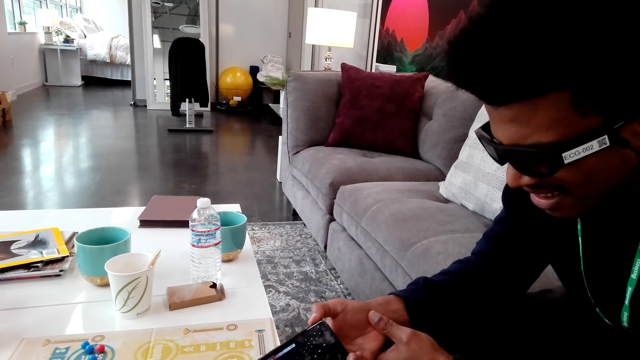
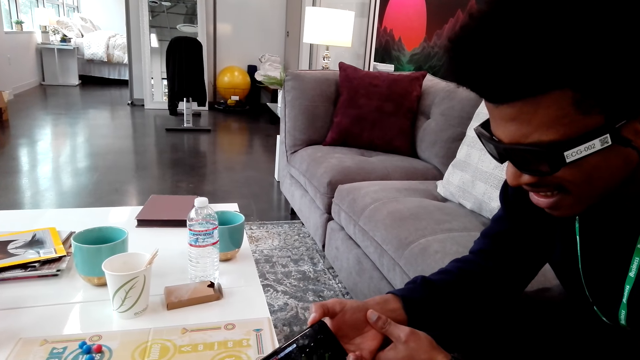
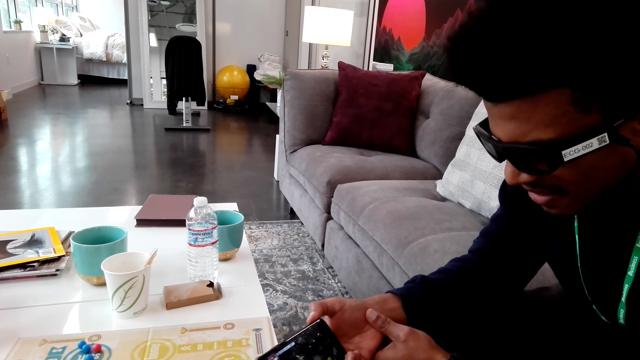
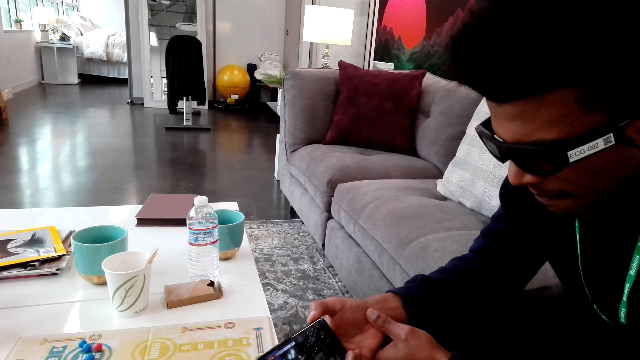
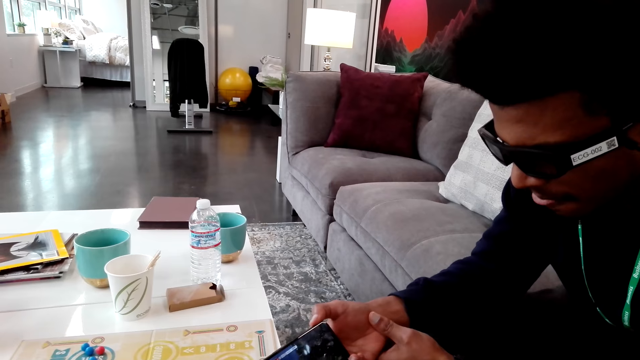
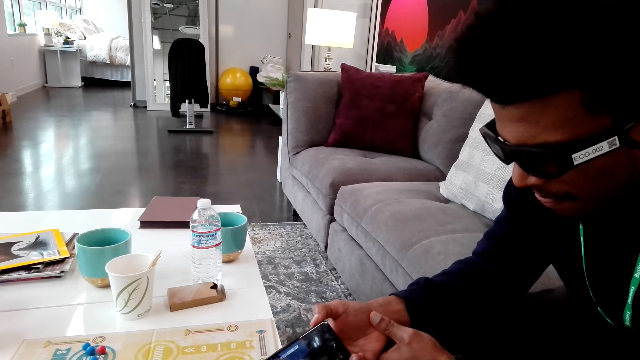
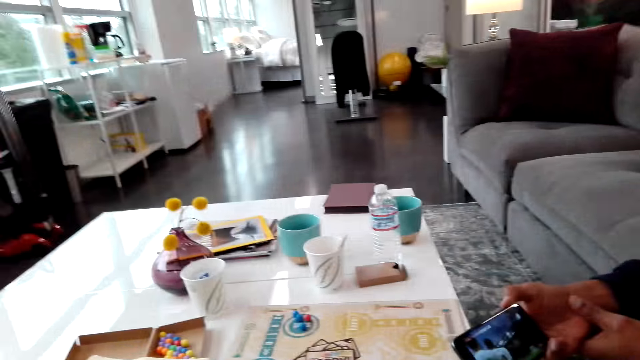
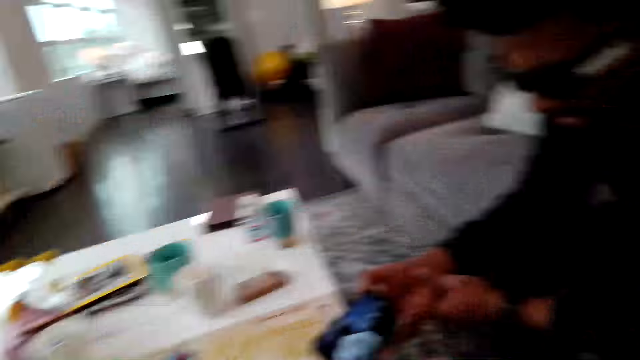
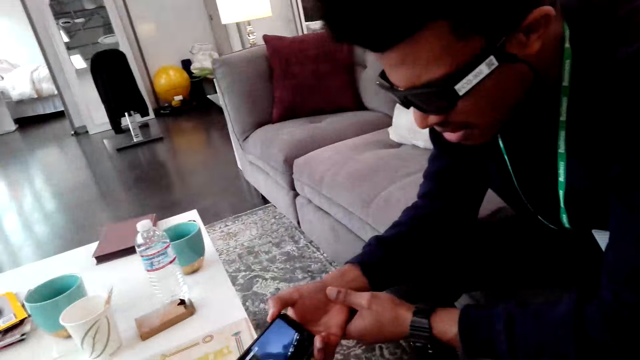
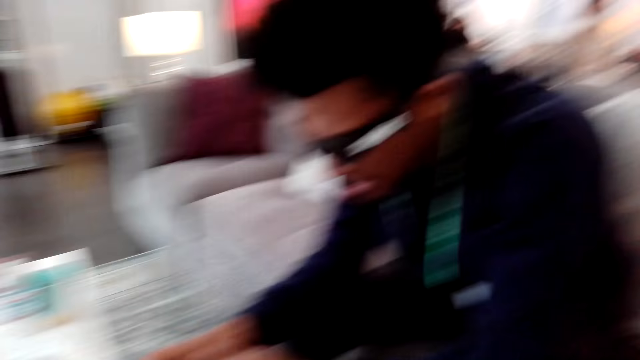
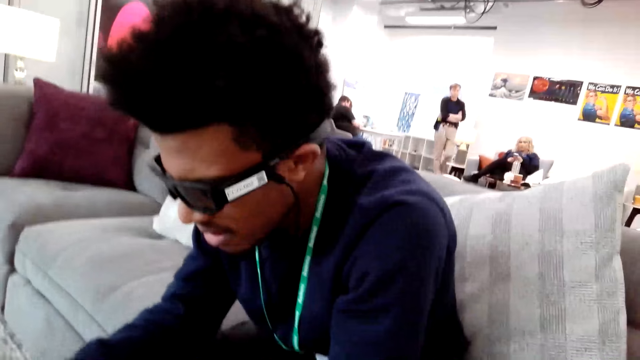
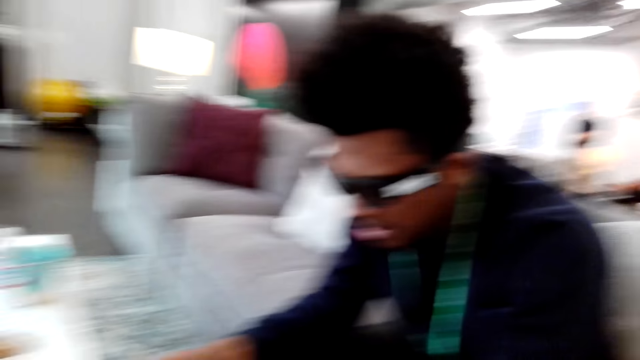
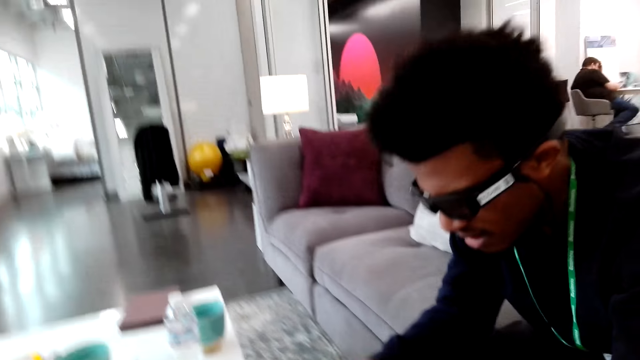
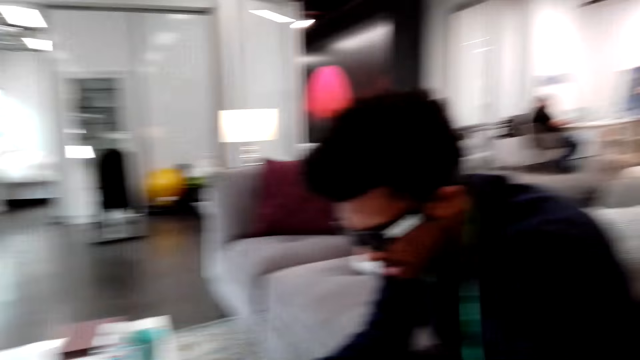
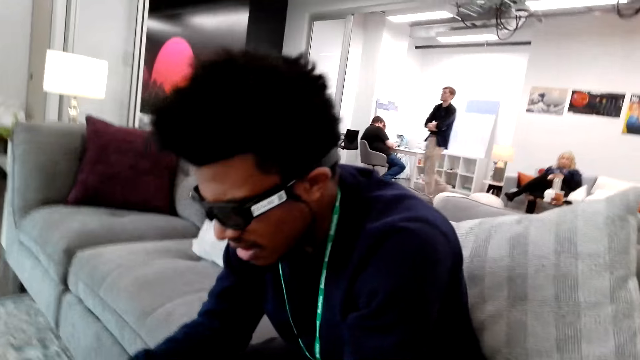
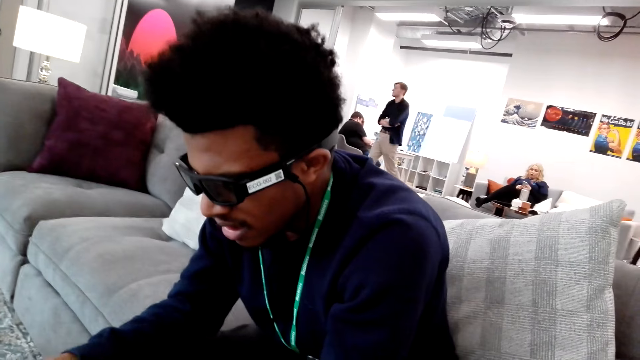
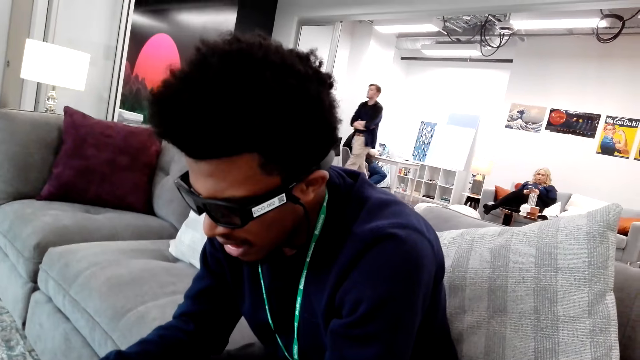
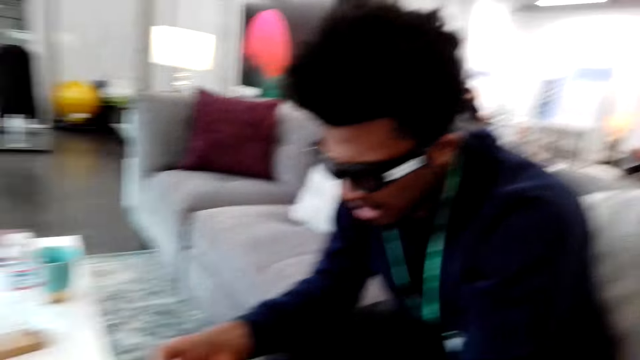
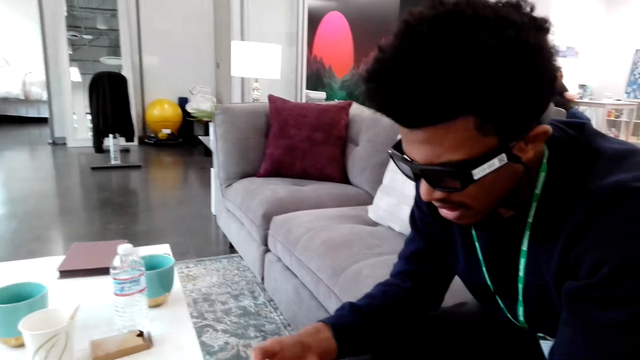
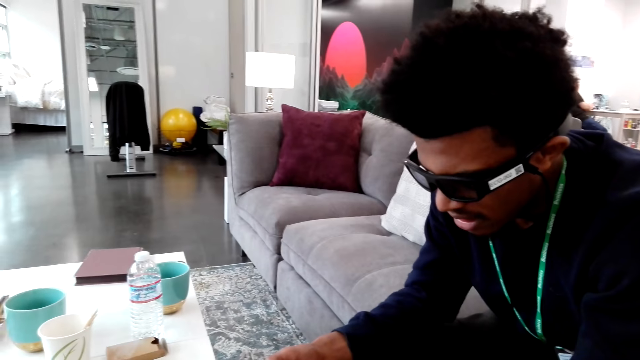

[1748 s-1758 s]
The camera wearer looks around. A woman walks across.

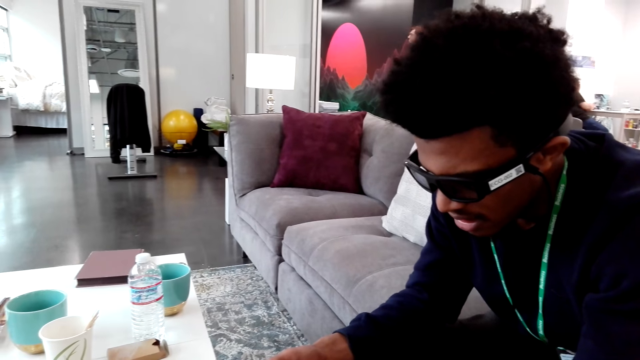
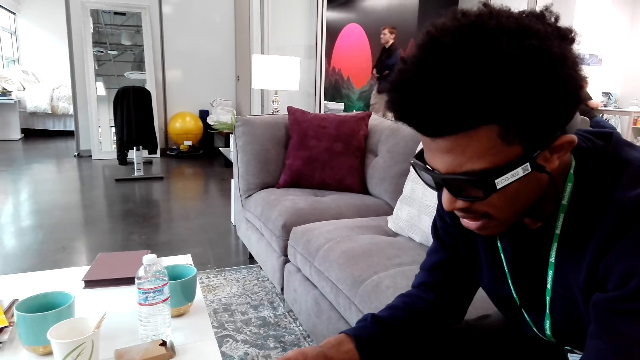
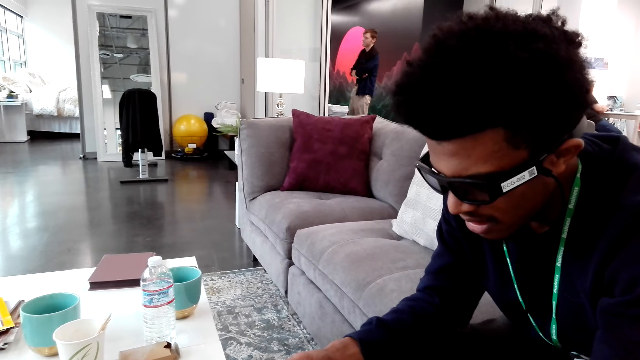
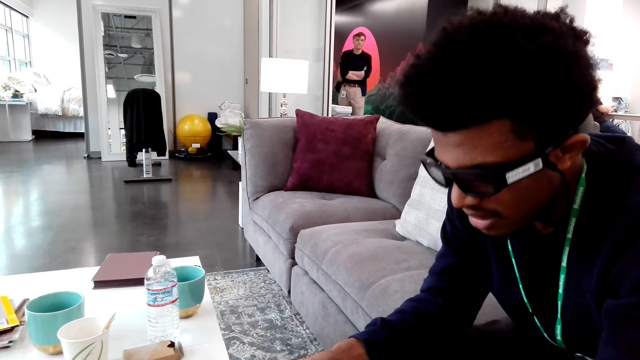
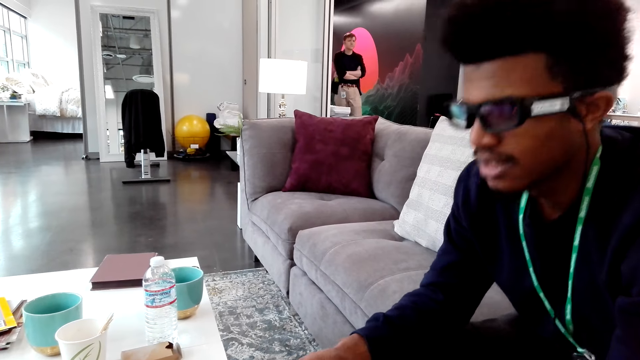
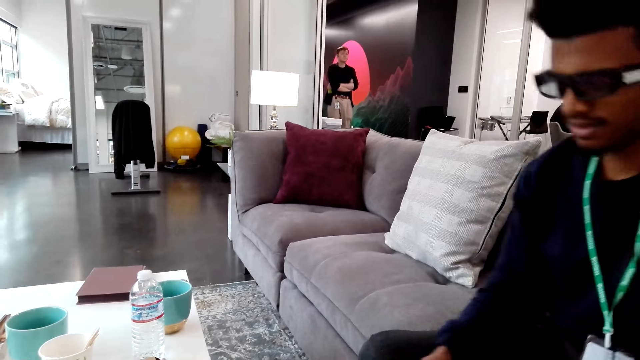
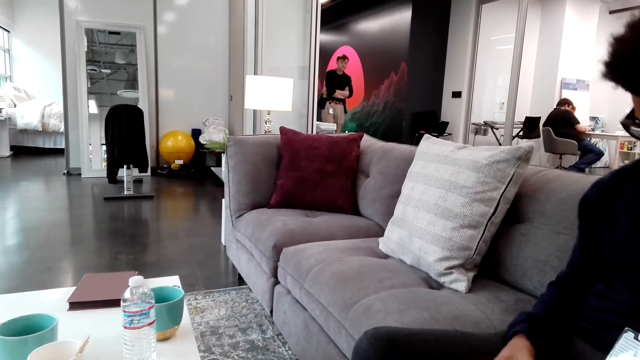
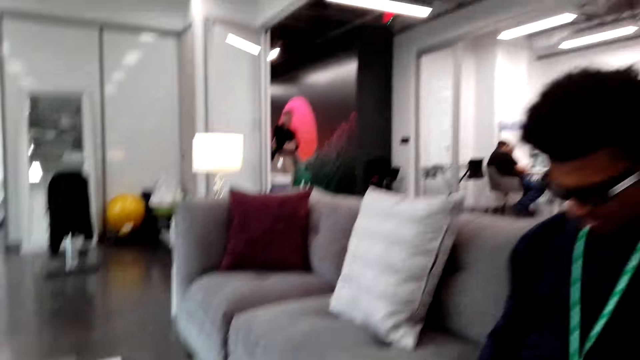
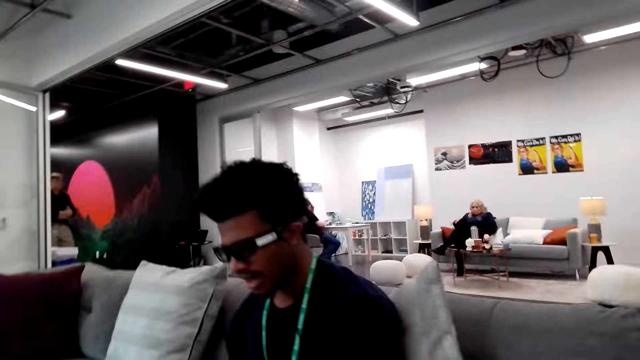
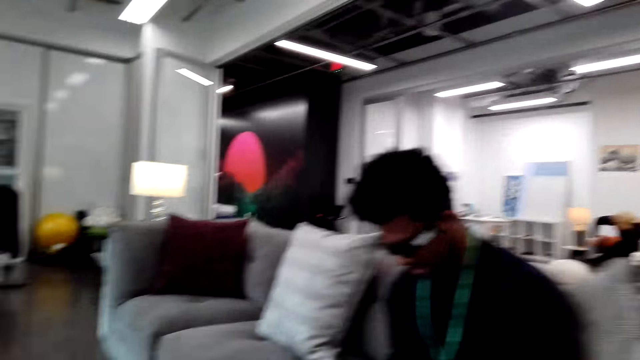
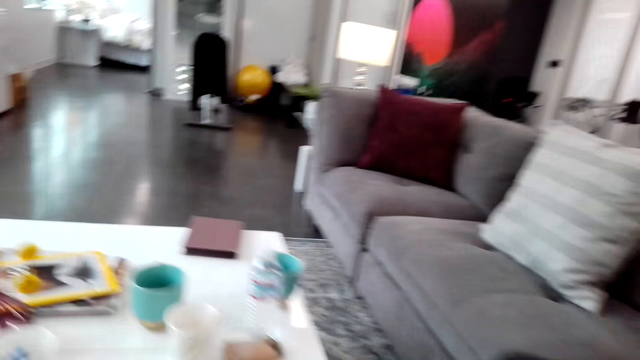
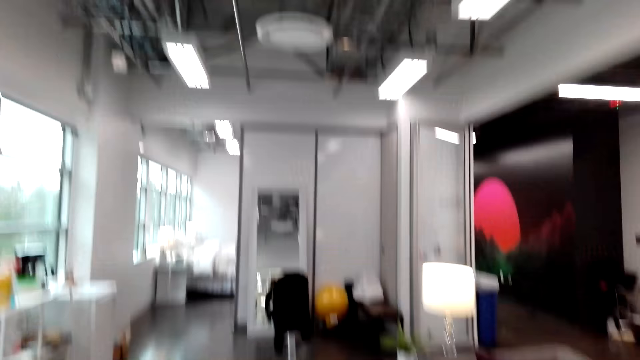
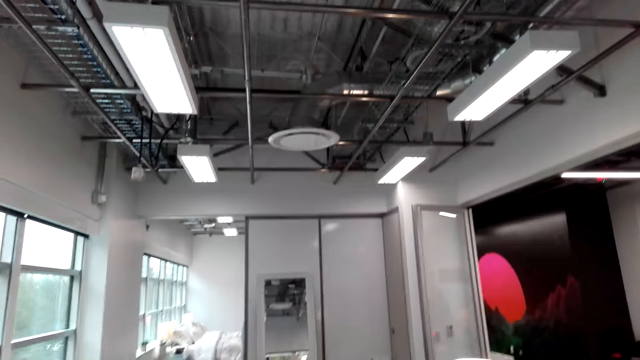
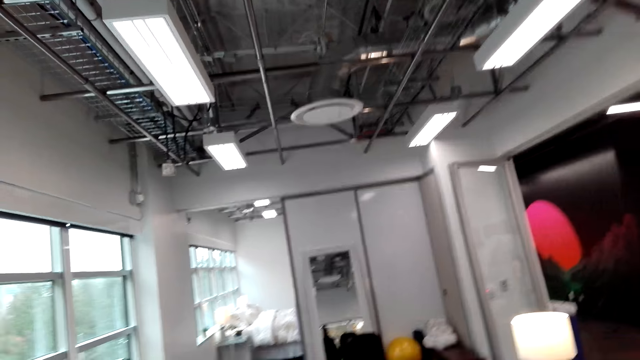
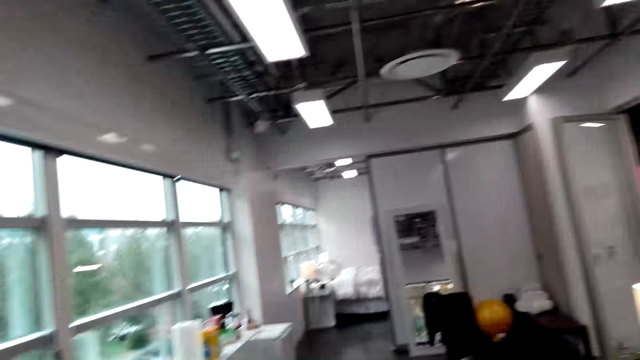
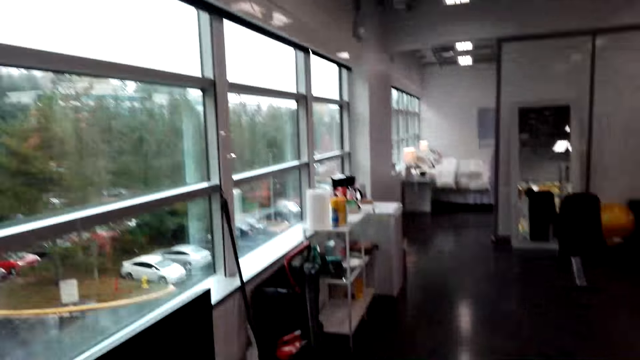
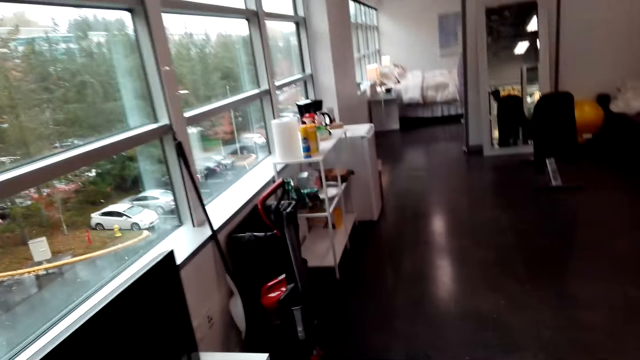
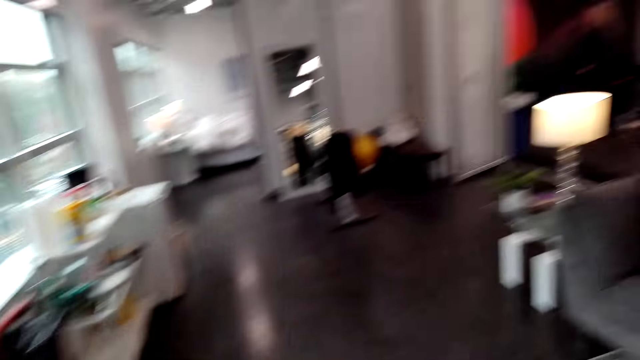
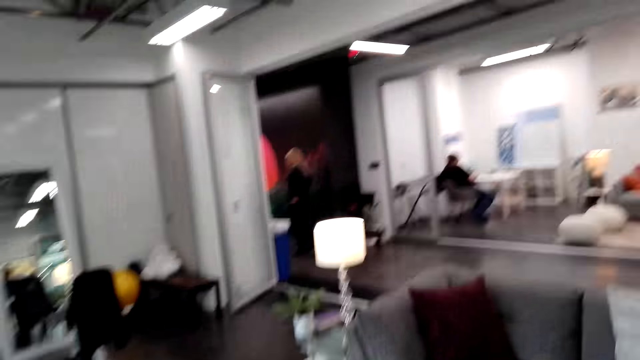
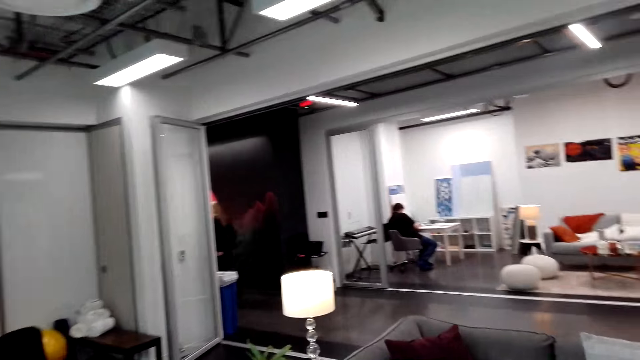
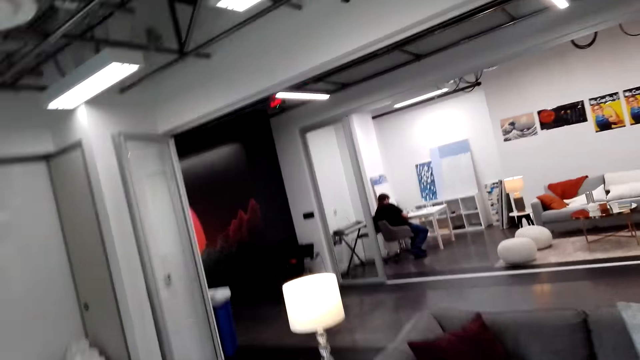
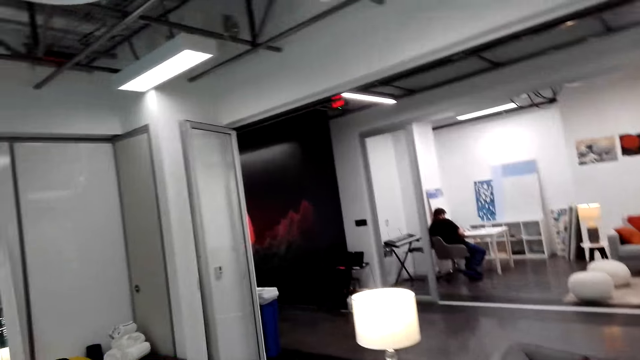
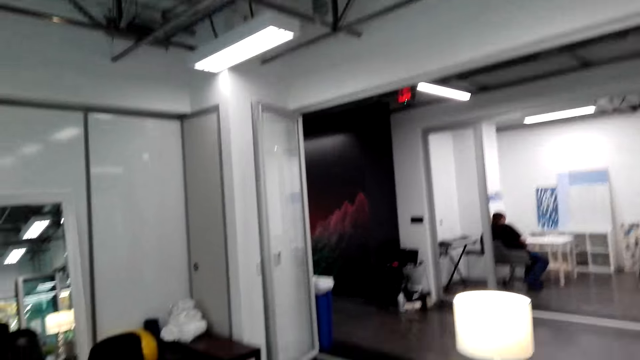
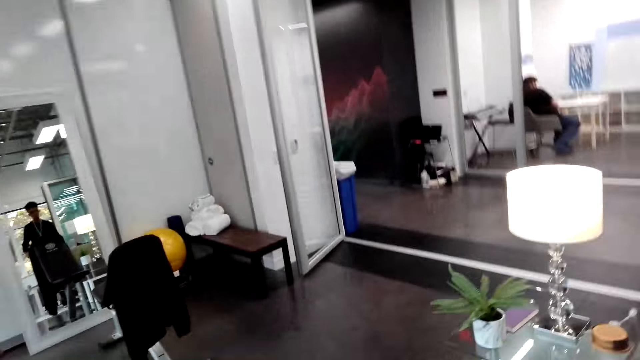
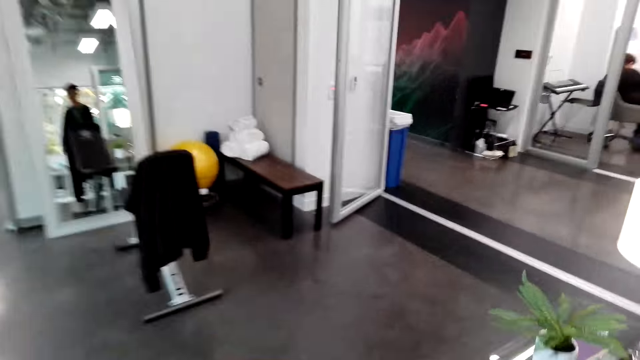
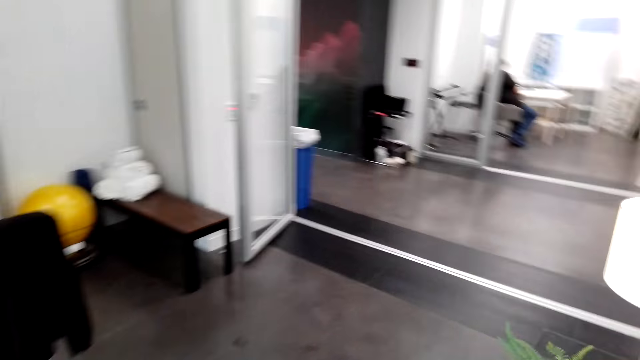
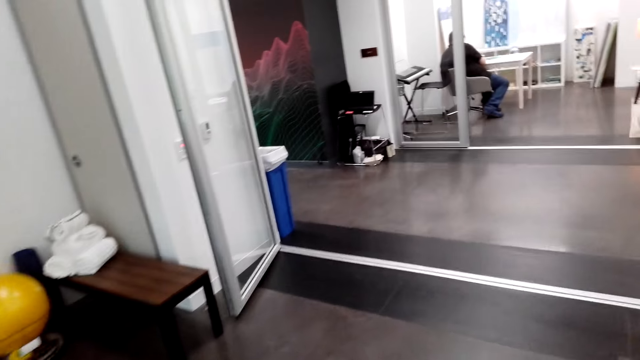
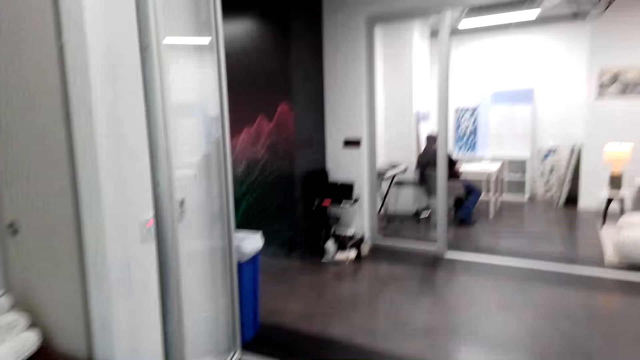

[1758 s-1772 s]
A woman stands. The camera wearer looks around. They walk around the house. They walk.
